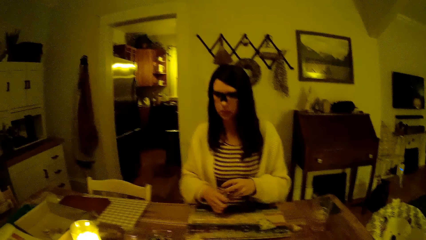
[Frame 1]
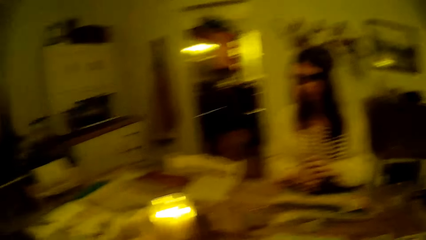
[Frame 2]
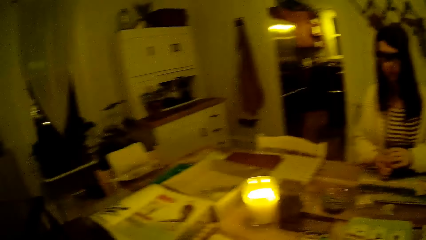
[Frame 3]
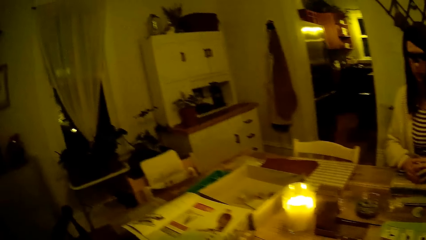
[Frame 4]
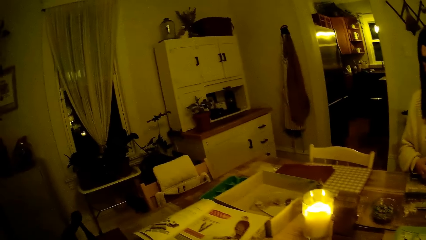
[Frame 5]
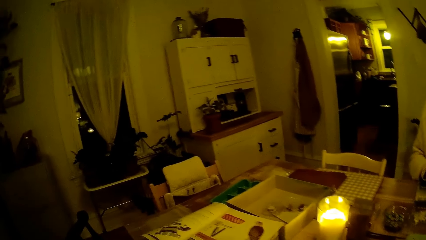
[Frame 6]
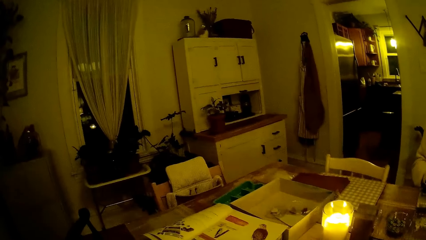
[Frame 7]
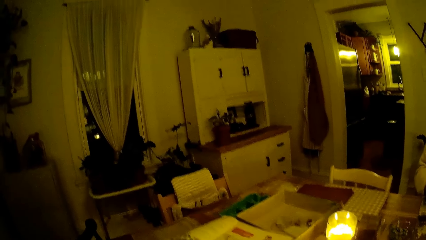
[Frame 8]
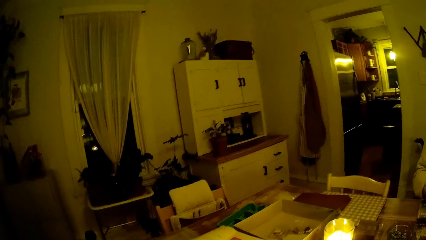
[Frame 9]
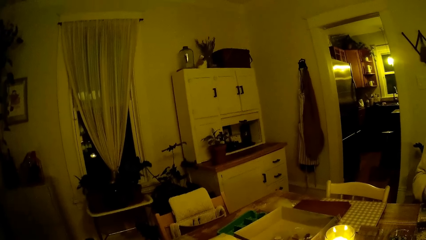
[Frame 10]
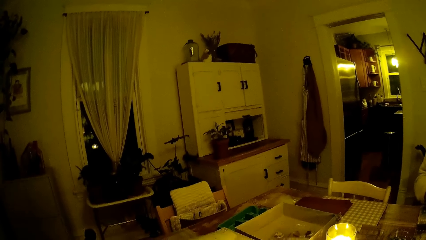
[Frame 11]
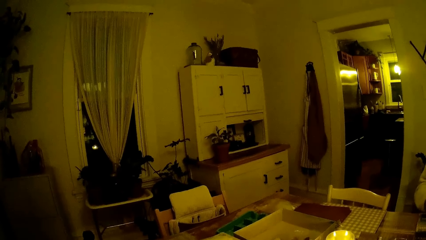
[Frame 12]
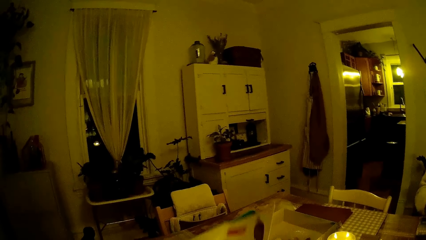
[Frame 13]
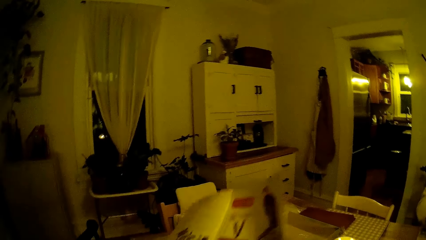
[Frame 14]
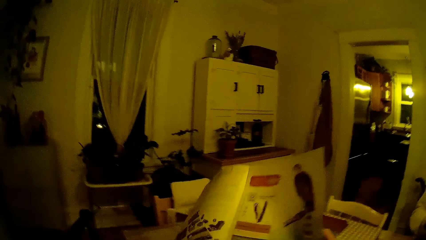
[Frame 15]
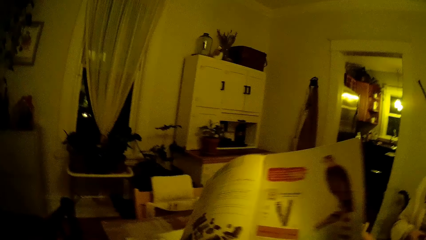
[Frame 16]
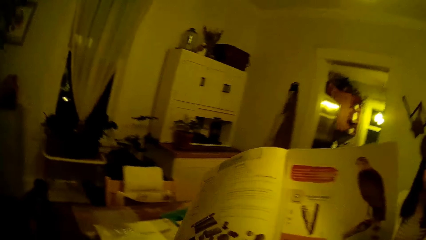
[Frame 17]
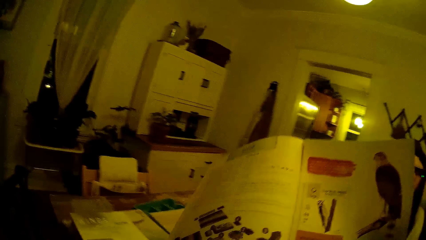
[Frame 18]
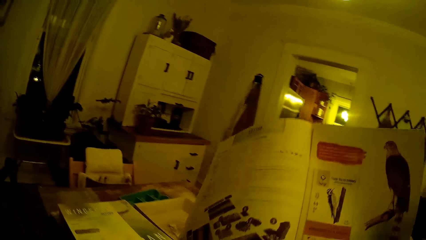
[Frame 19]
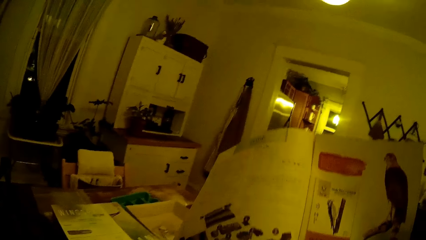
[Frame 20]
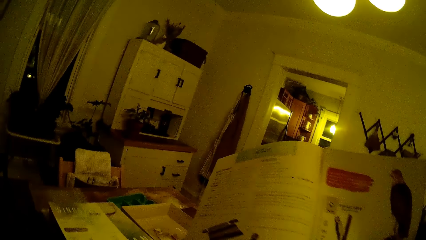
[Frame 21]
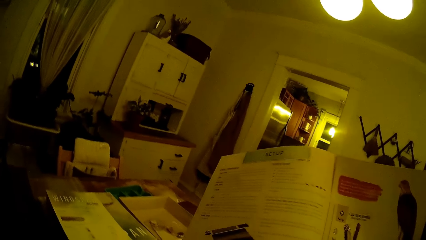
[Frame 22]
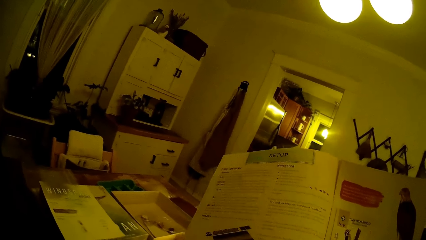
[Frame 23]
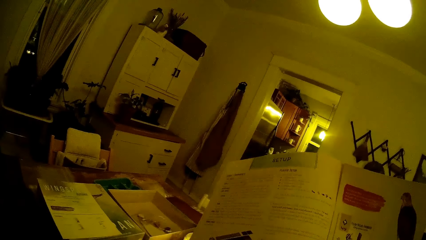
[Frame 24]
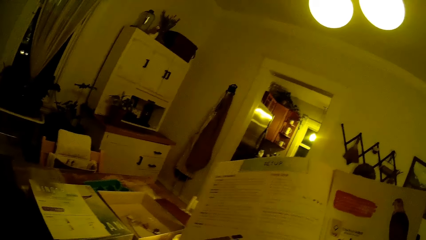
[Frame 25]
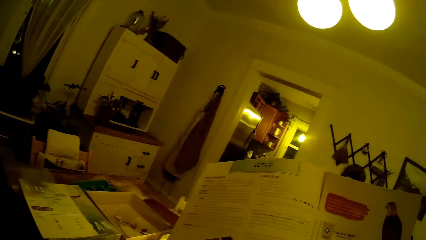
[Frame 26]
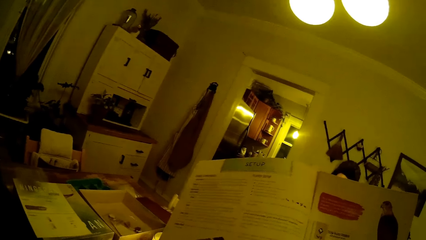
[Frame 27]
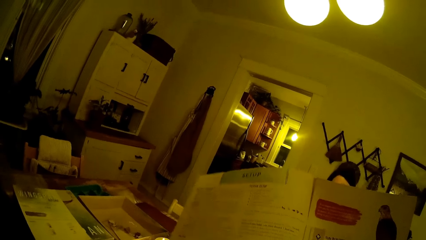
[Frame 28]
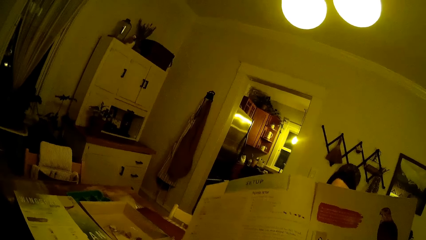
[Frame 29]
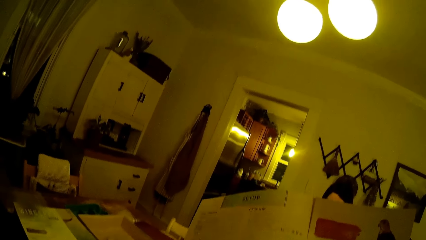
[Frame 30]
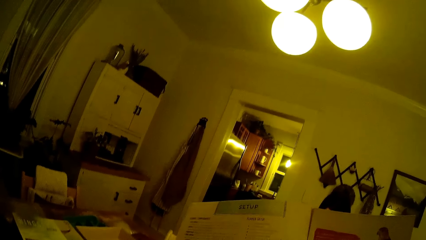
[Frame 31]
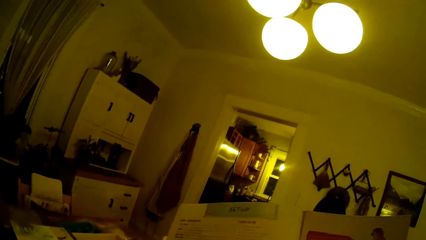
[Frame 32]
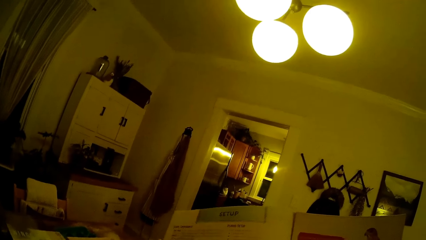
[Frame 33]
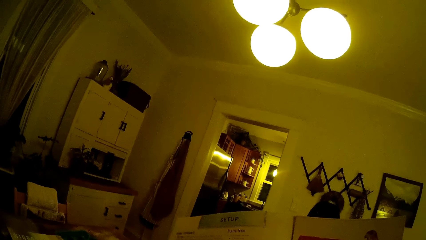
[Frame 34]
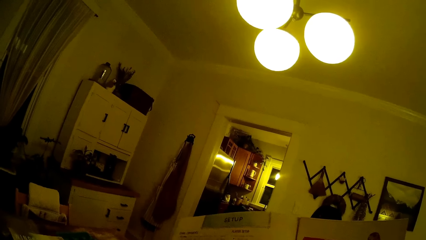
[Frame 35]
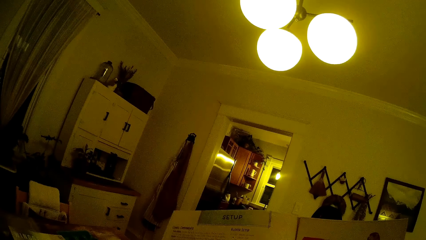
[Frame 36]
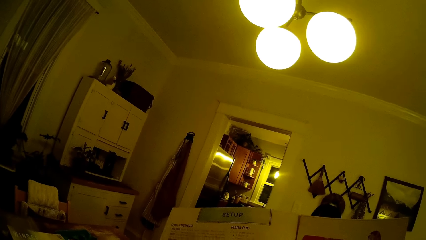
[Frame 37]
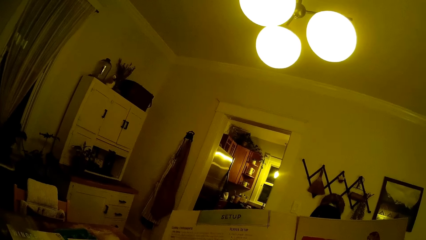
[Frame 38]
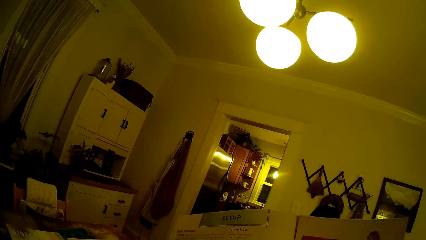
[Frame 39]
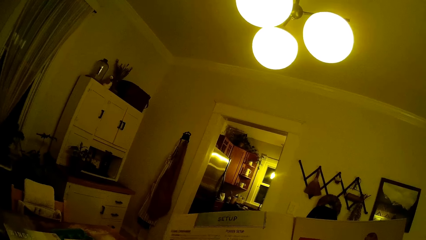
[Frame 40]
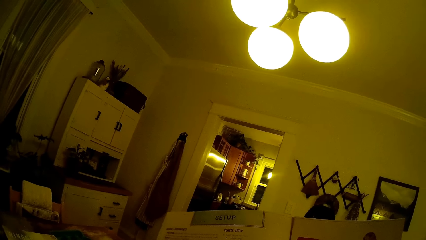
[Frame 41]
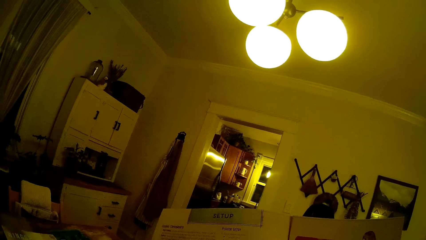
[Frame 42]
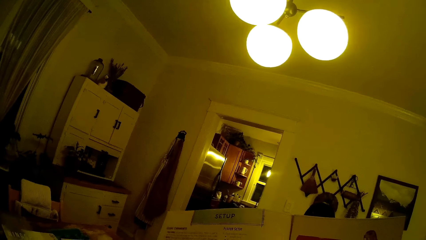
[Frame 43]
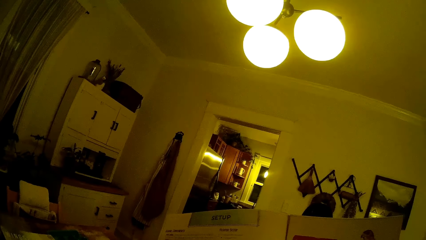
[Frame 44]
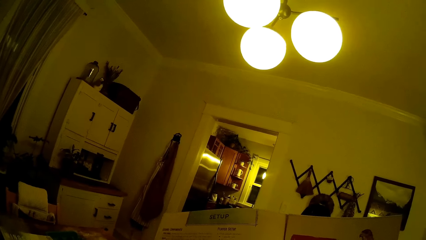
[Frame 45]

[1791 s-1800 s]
The camera wearer picks up the book on the box with his right hand. A lady holds a booklet.
